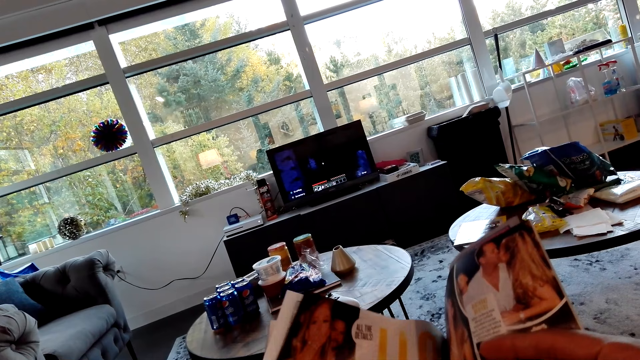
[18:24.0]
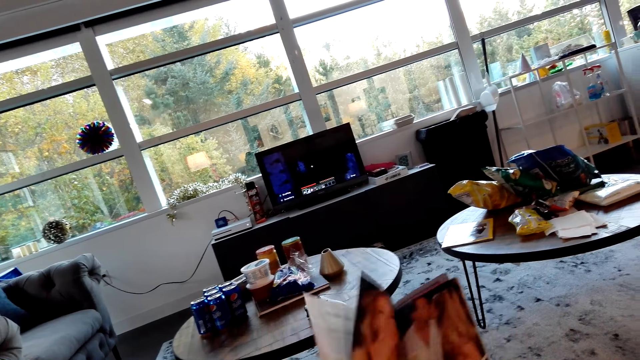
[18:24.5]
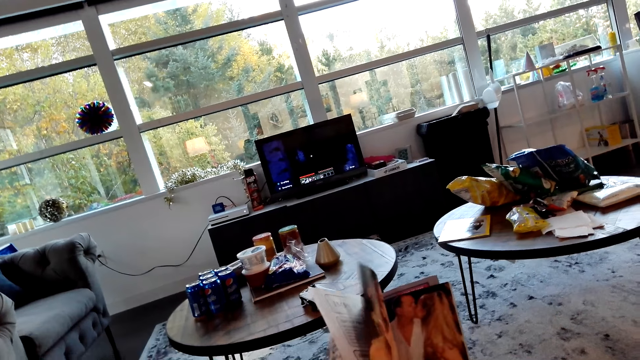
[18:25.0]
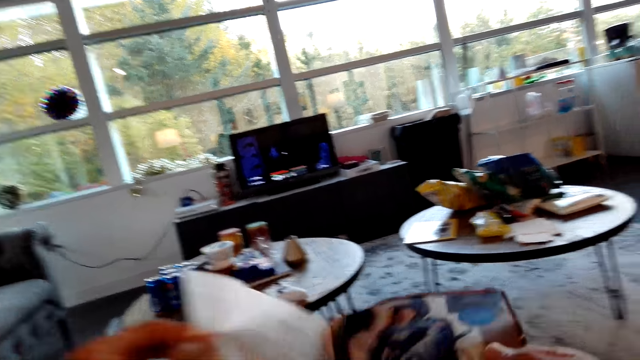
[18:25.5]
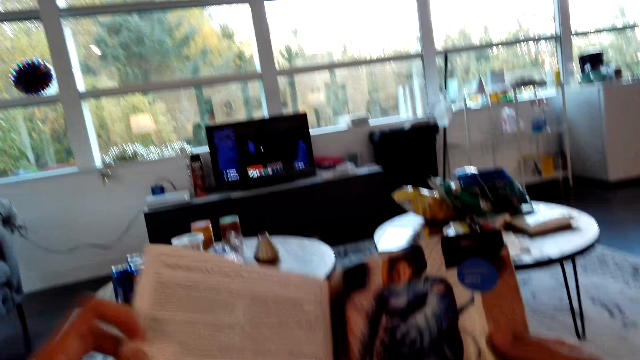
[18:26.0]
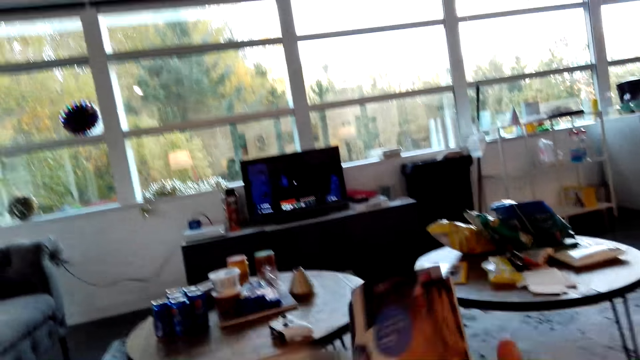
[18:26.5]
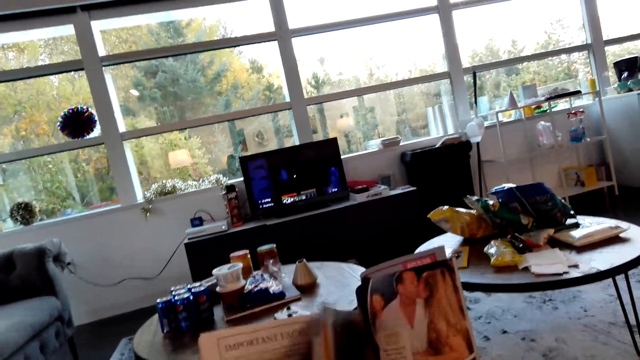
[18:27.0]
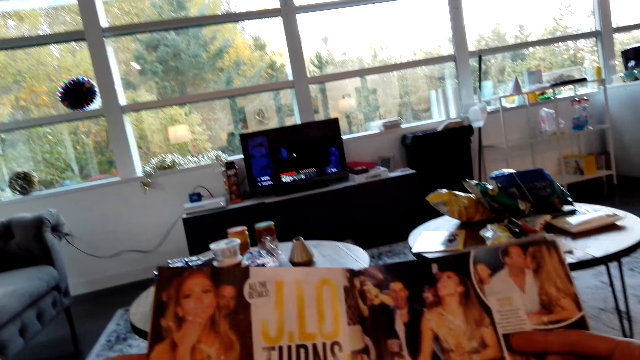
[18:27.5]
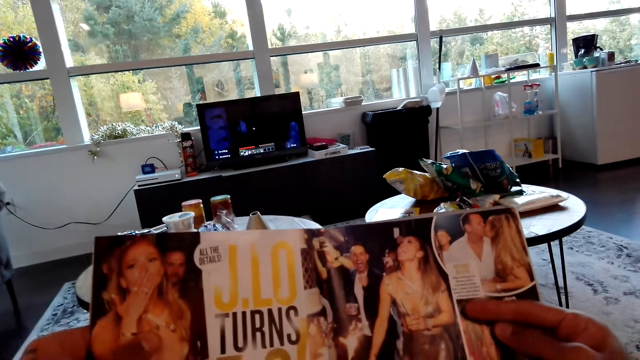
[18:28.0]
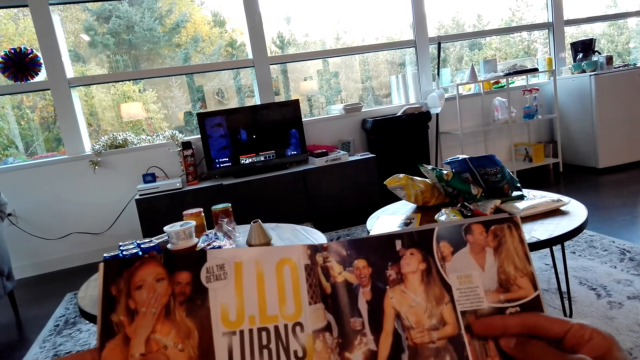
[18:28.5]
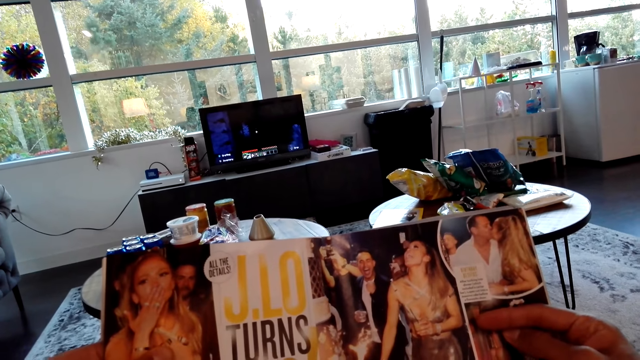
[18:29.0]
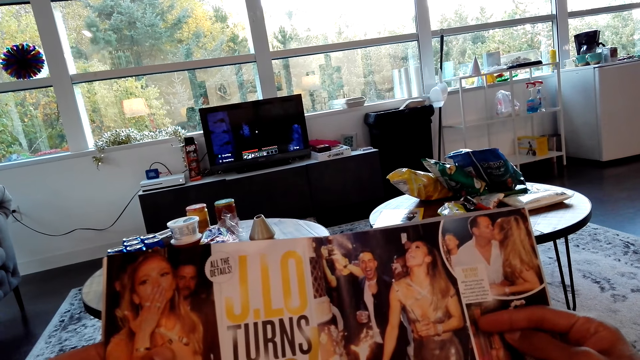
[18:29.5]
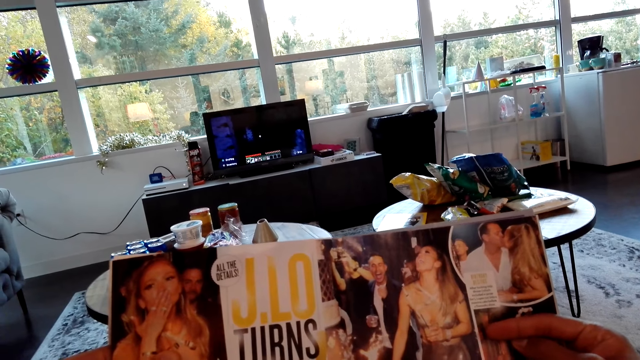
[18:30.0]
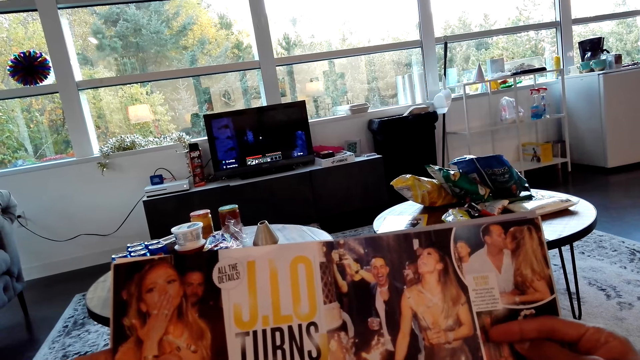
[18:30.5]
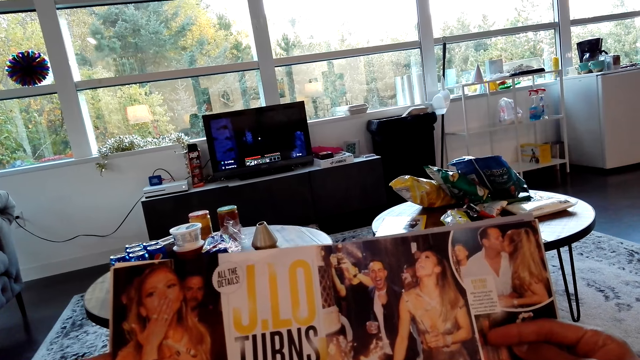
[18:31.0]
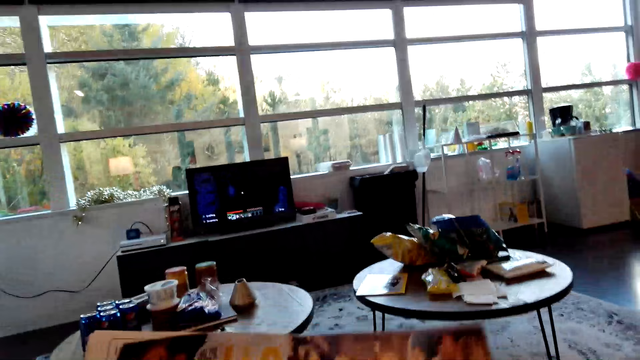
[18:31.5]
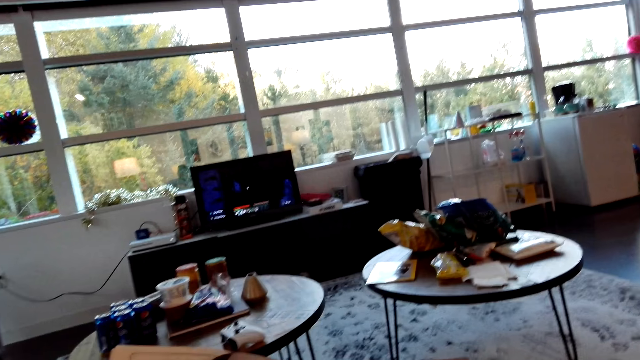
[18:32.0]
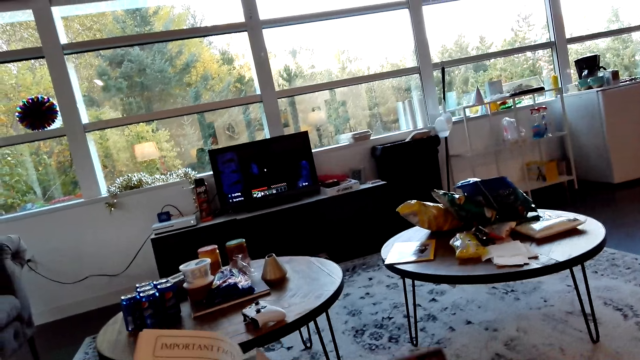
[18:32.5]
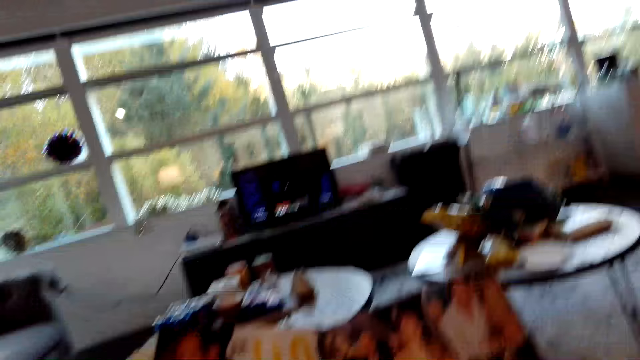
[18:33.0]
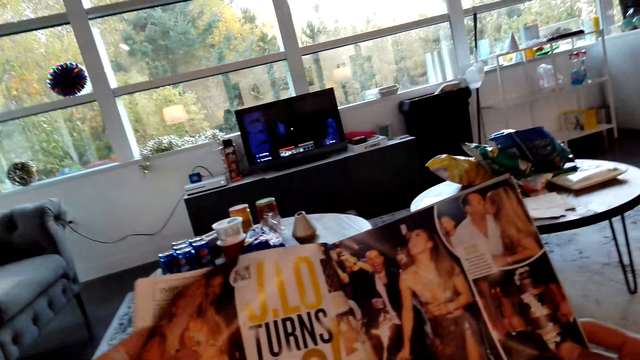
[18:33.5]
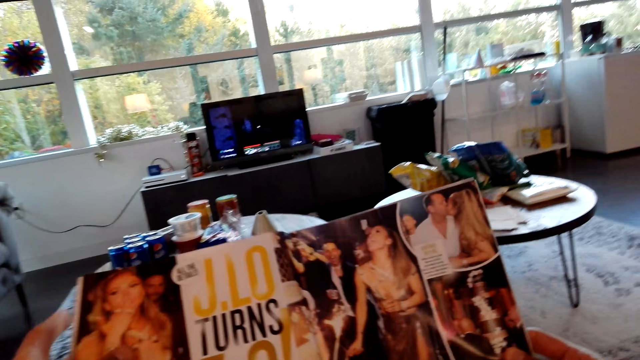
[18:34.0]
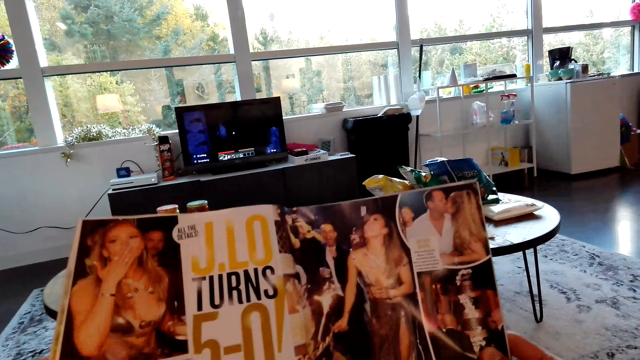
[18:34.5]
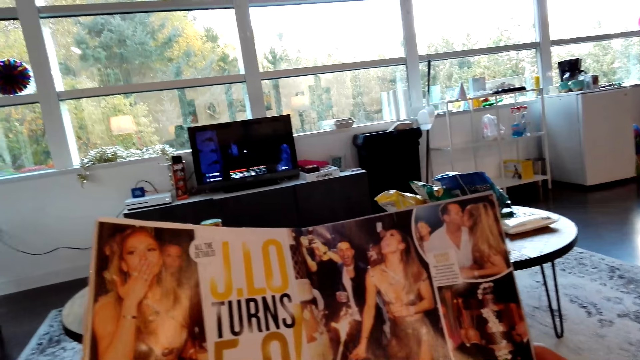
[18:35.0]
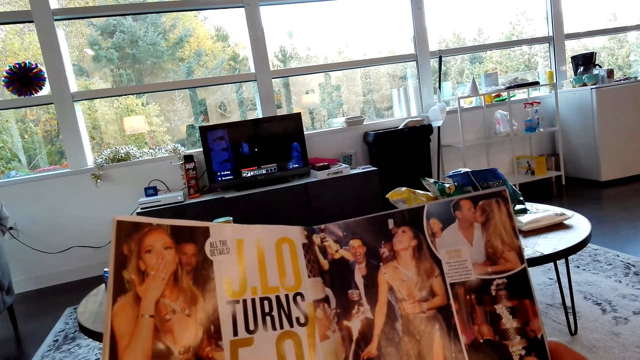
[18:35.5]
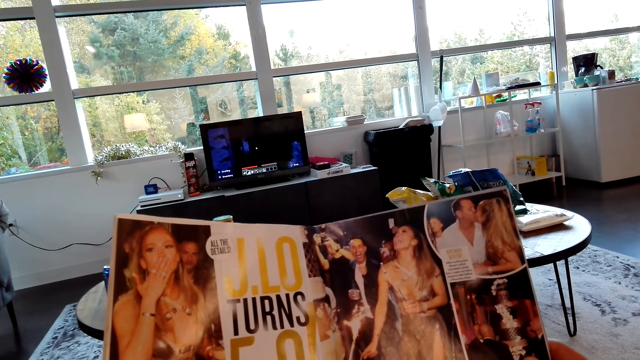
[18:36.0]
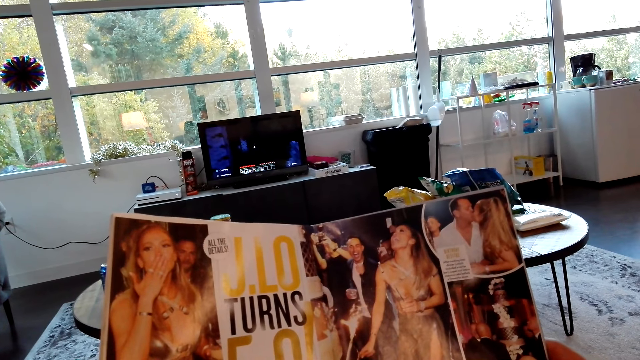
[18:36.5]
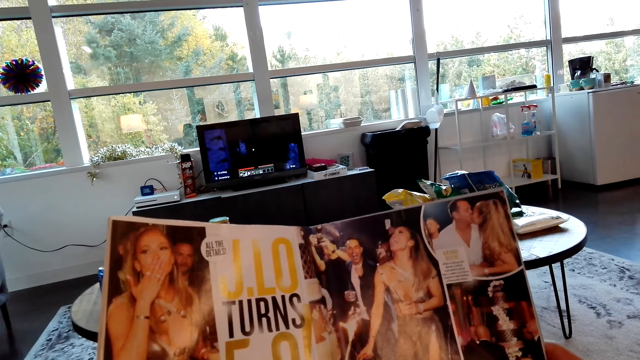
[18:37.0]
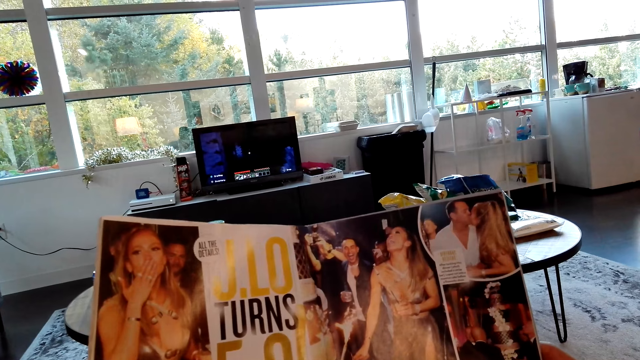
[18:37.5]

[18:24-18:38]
The camera wearer looks on the magazine. They open the page on the magazine. They look on the magazine. They look around. They look on the magazine.

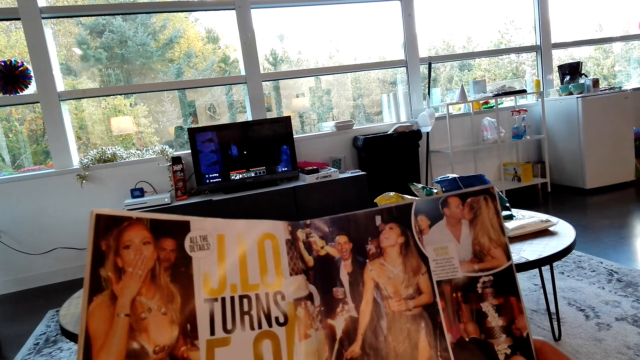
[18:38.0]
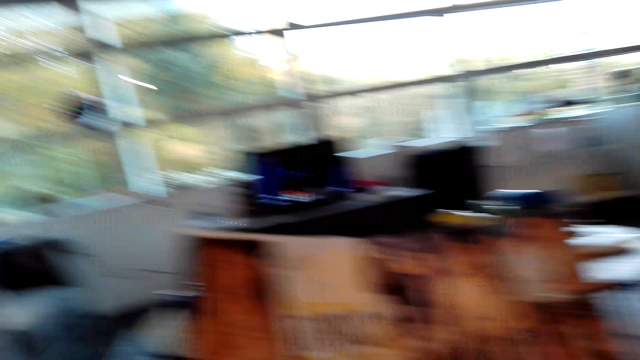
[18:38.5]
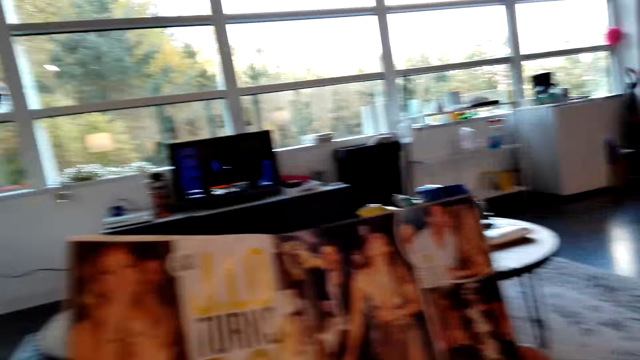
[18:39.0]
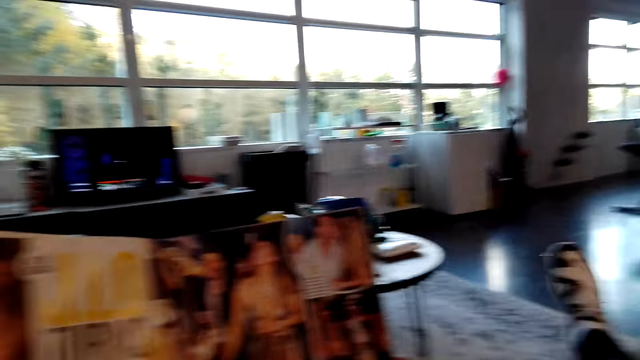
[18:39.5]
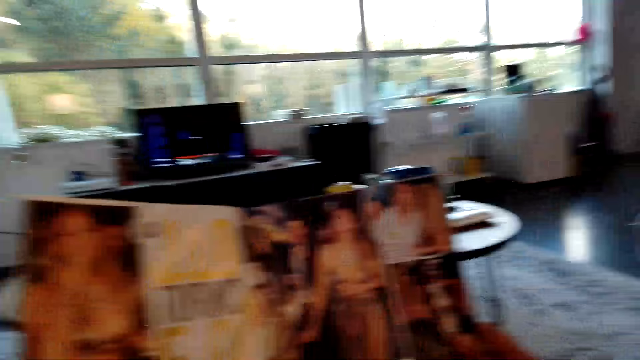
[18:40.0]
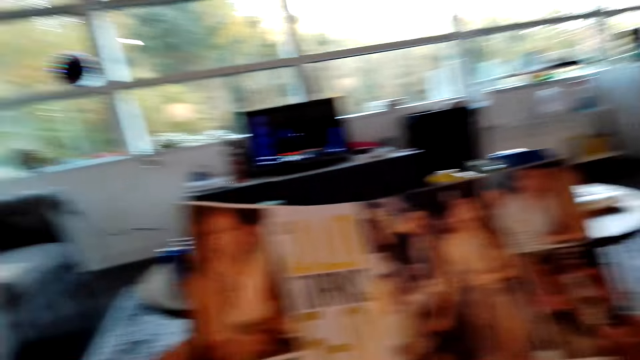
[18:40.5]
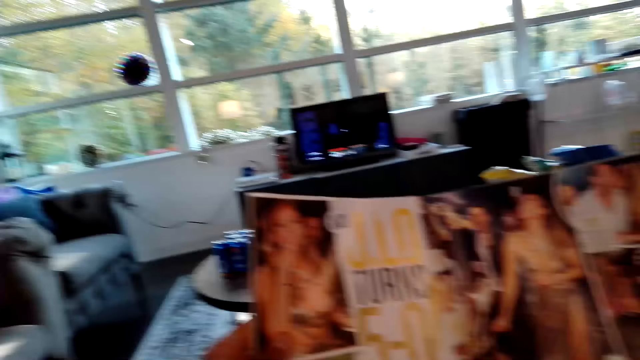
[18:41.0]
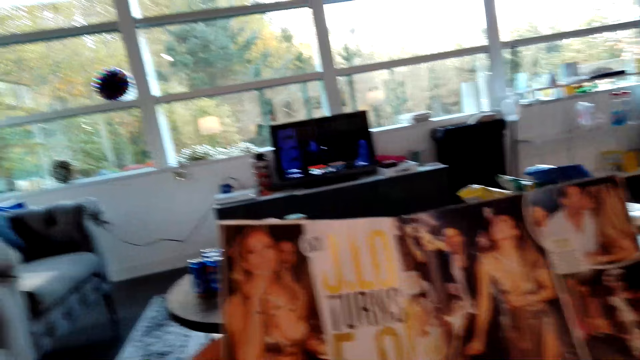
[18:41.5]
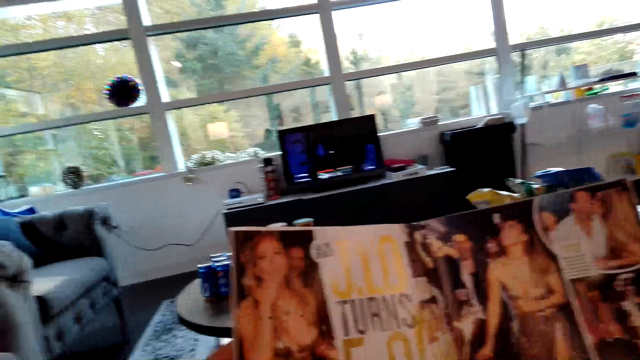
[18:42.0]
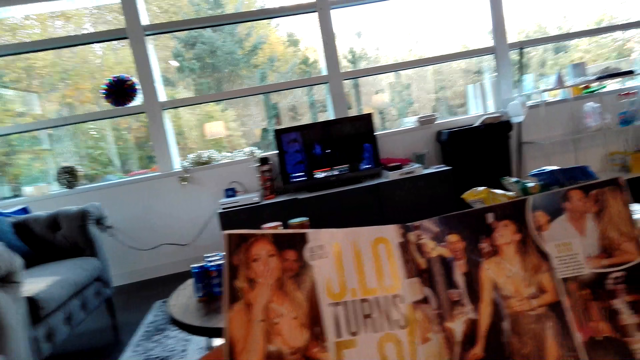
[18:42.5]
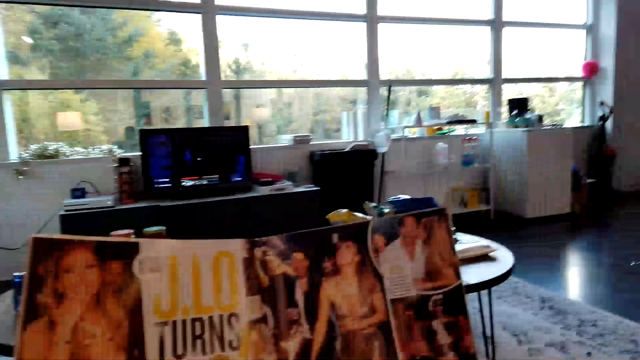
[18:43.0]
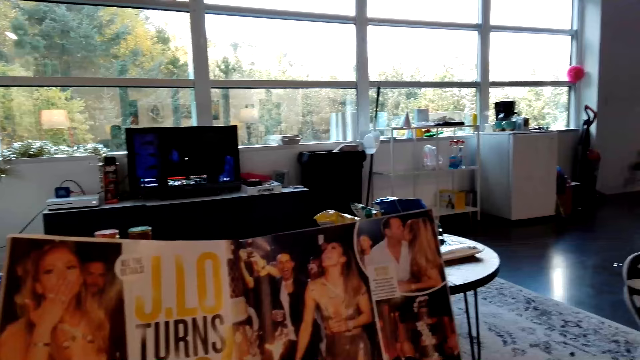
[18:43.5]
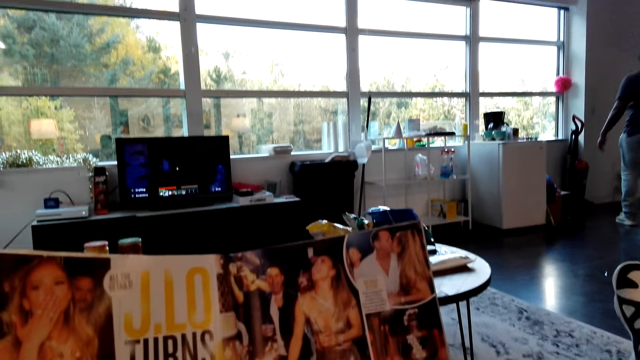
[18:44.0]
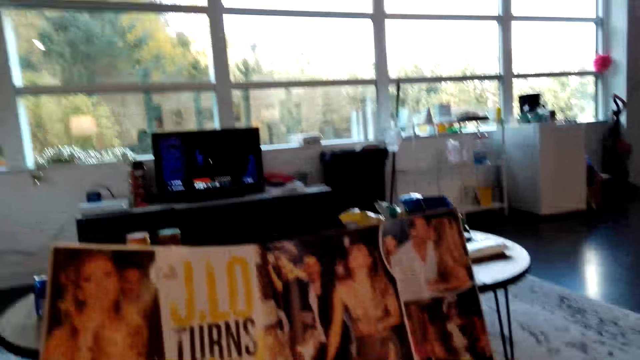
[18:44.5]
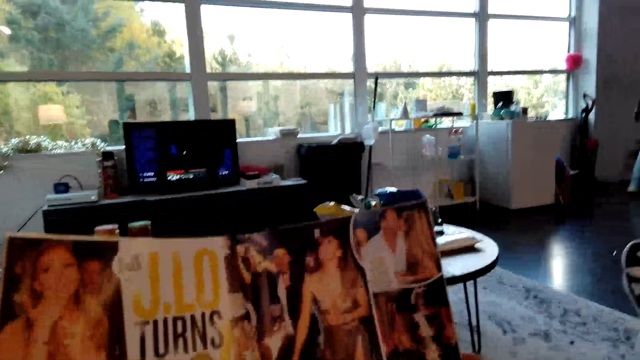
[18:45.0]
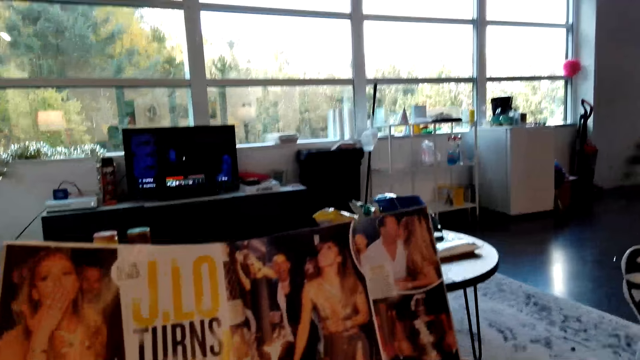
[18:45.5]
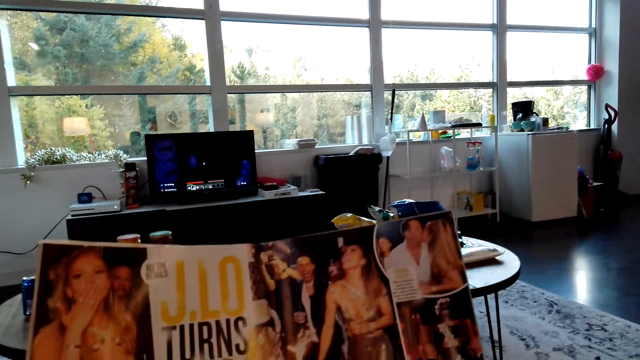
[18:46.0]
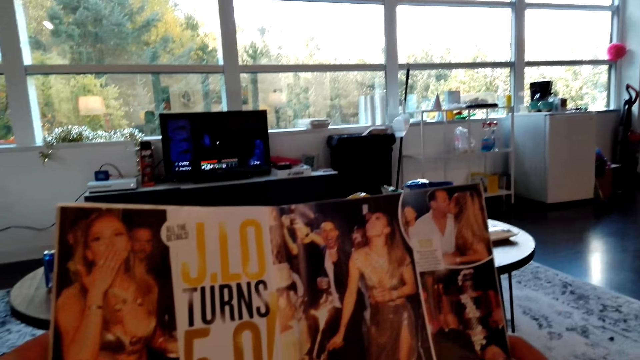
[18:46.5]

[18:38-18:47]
A man walks around the house. The camera wearer converses with the man.
